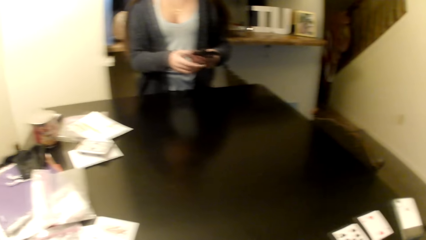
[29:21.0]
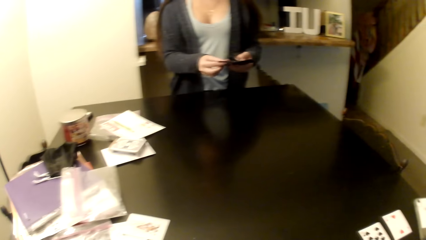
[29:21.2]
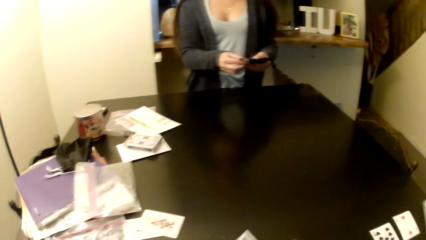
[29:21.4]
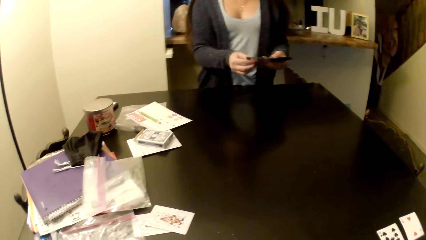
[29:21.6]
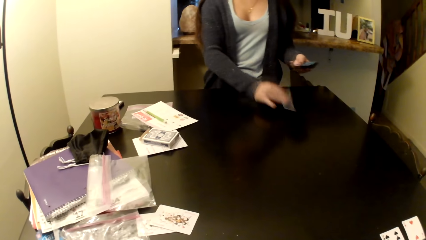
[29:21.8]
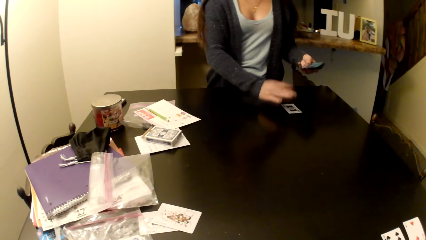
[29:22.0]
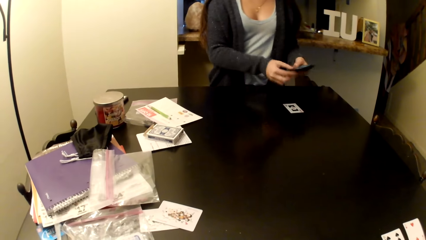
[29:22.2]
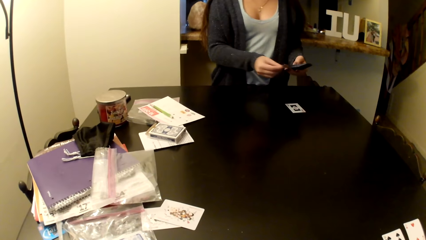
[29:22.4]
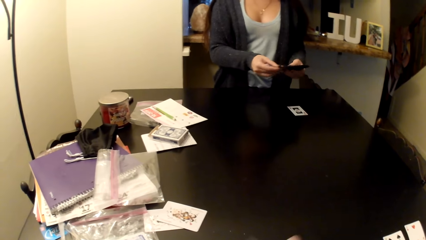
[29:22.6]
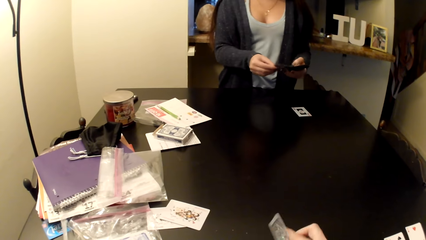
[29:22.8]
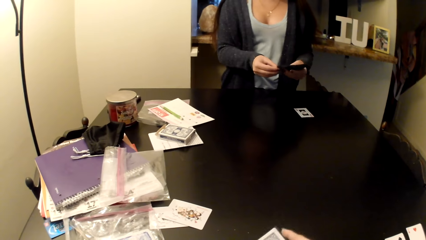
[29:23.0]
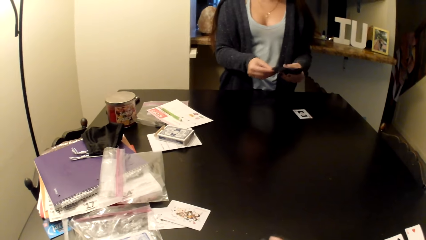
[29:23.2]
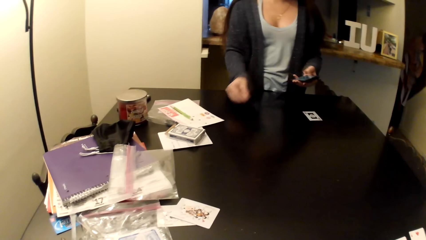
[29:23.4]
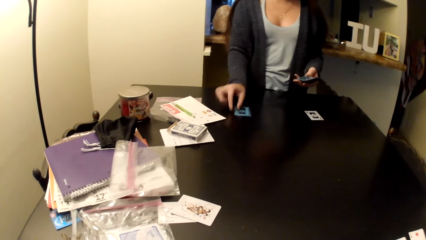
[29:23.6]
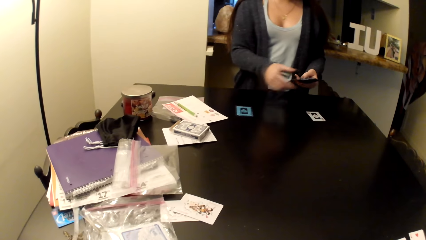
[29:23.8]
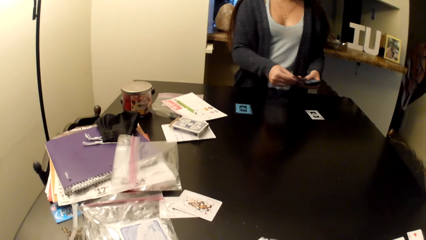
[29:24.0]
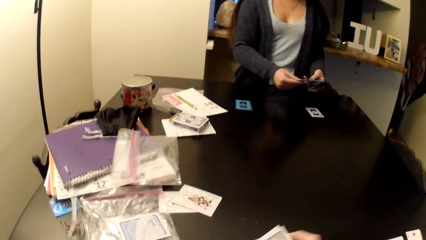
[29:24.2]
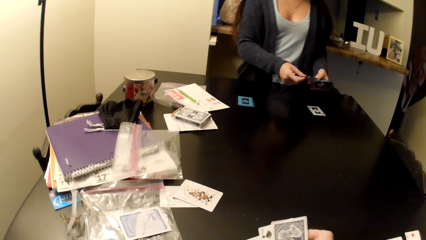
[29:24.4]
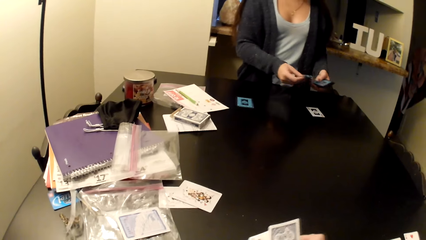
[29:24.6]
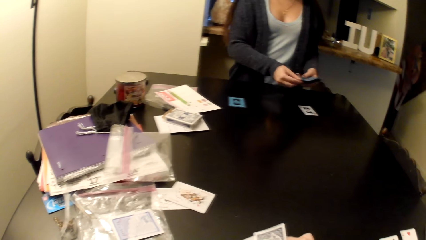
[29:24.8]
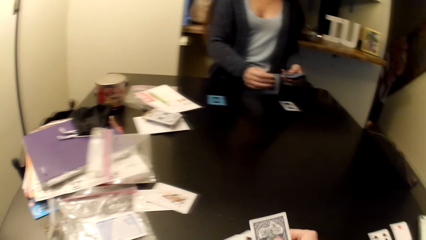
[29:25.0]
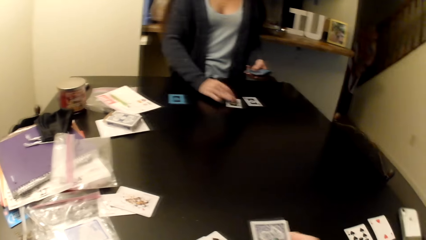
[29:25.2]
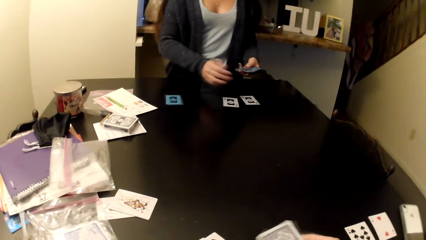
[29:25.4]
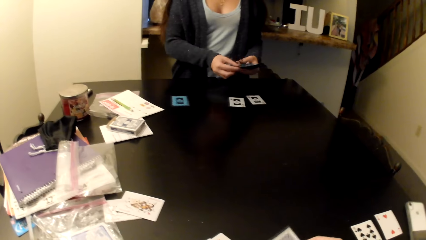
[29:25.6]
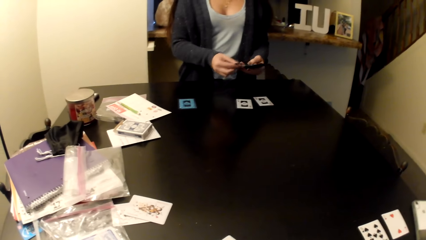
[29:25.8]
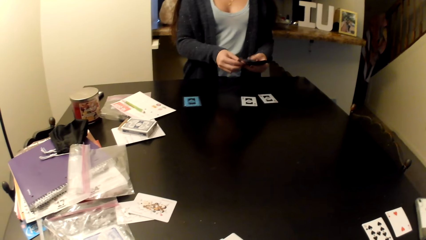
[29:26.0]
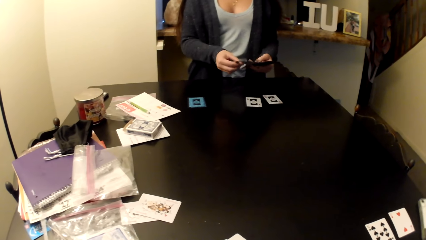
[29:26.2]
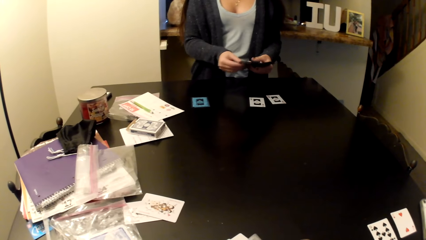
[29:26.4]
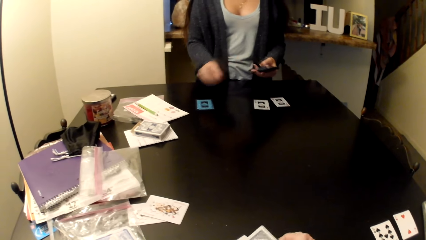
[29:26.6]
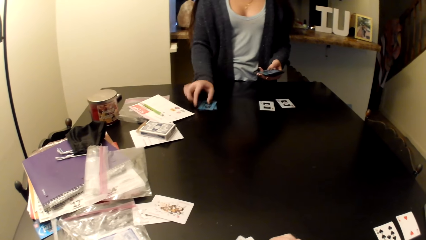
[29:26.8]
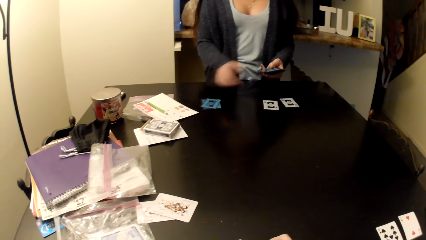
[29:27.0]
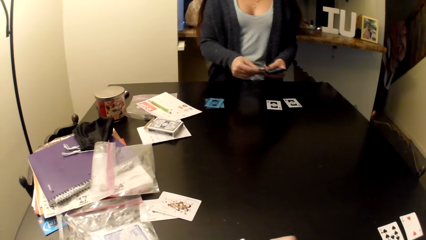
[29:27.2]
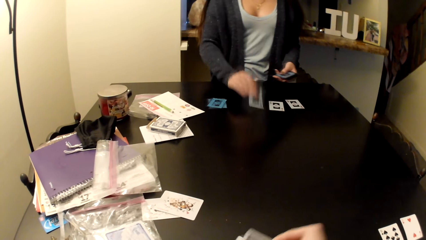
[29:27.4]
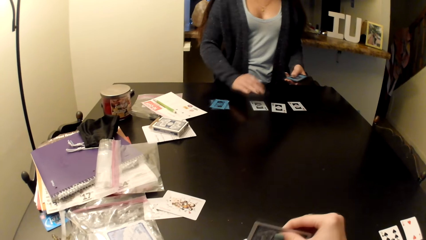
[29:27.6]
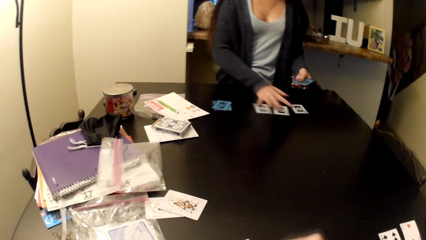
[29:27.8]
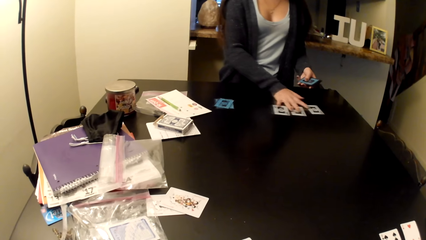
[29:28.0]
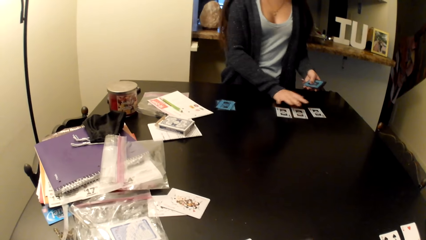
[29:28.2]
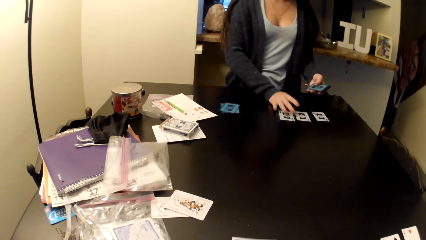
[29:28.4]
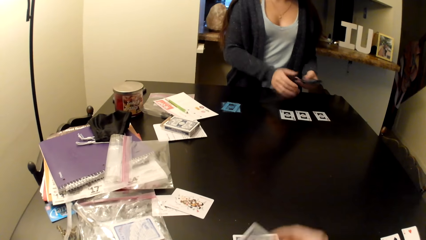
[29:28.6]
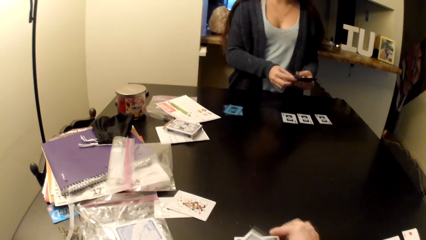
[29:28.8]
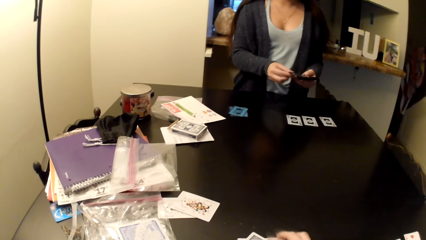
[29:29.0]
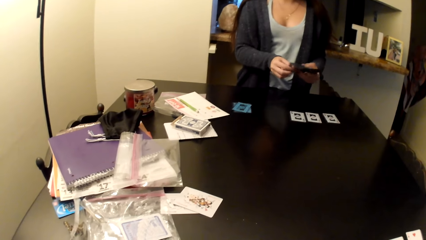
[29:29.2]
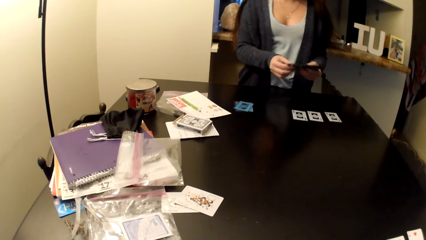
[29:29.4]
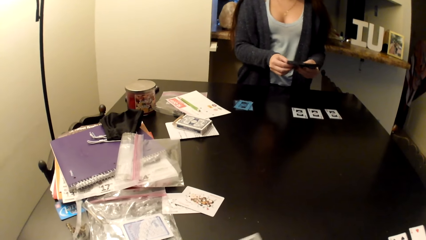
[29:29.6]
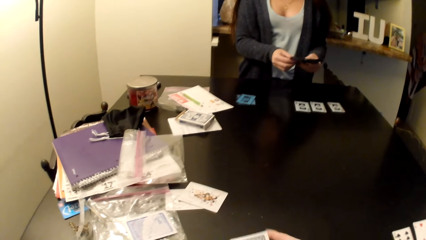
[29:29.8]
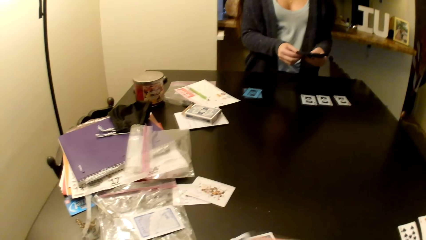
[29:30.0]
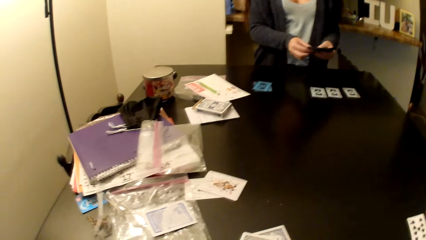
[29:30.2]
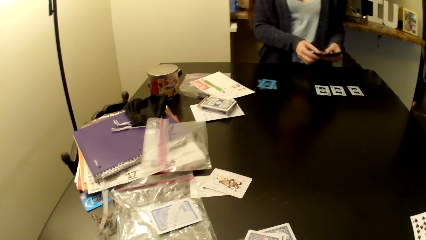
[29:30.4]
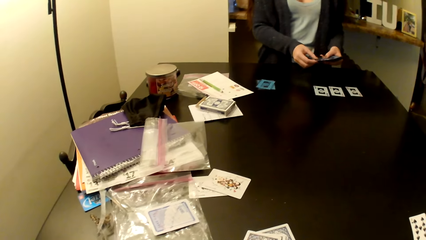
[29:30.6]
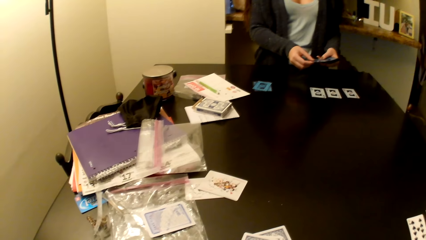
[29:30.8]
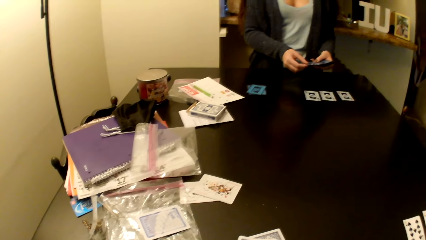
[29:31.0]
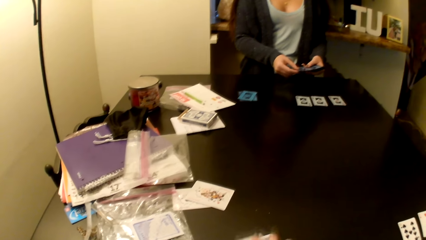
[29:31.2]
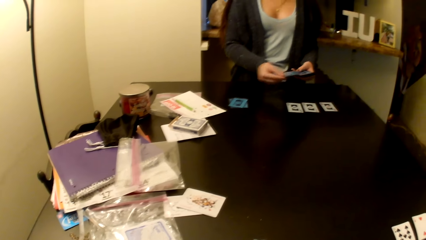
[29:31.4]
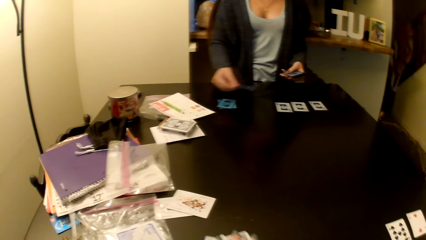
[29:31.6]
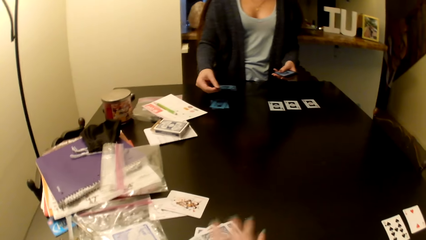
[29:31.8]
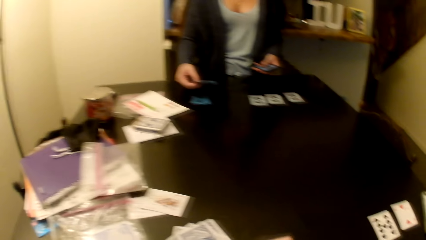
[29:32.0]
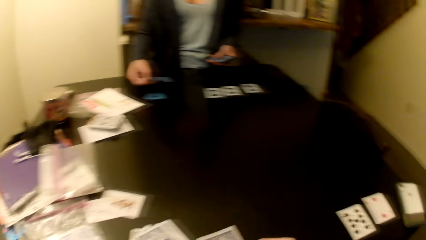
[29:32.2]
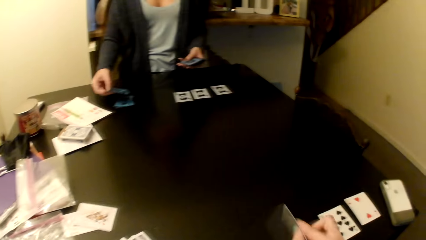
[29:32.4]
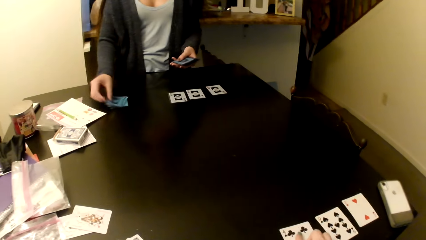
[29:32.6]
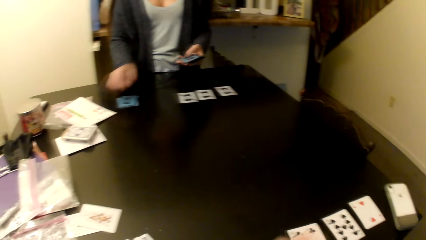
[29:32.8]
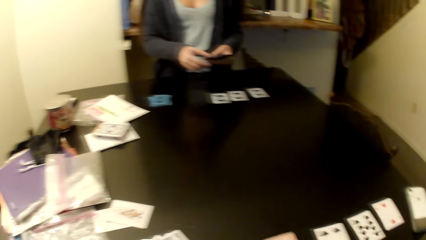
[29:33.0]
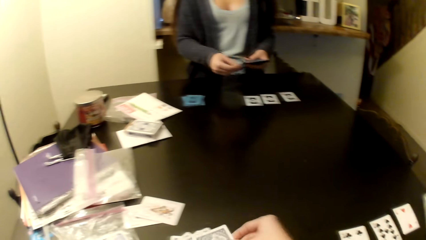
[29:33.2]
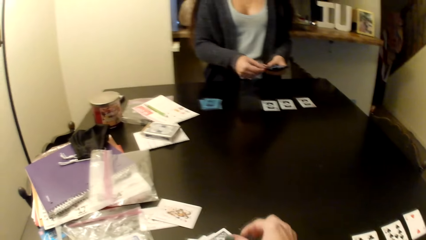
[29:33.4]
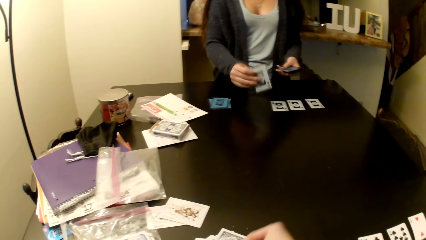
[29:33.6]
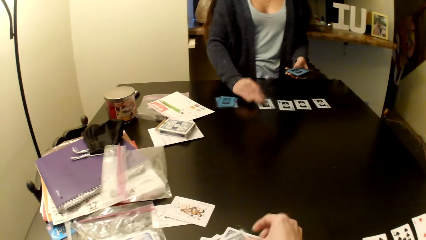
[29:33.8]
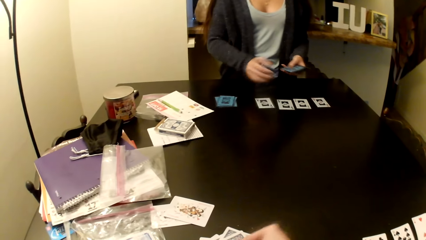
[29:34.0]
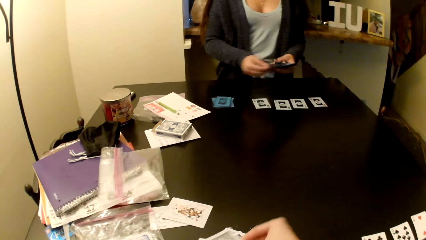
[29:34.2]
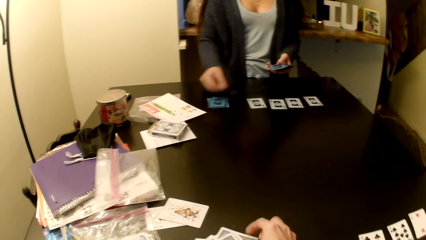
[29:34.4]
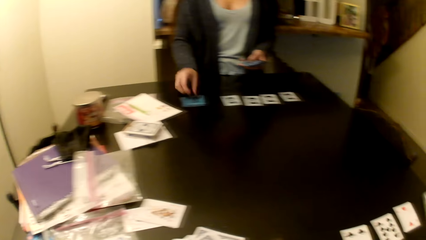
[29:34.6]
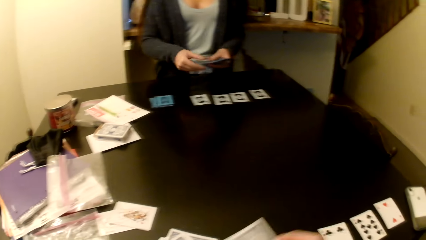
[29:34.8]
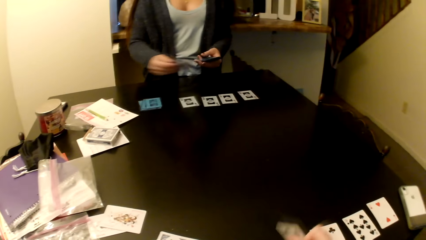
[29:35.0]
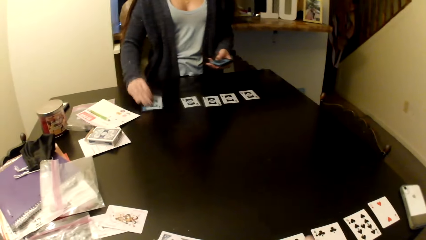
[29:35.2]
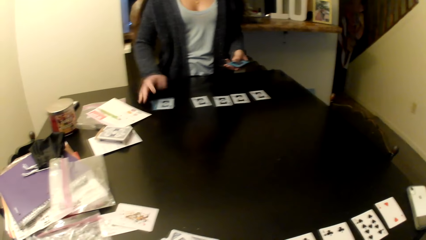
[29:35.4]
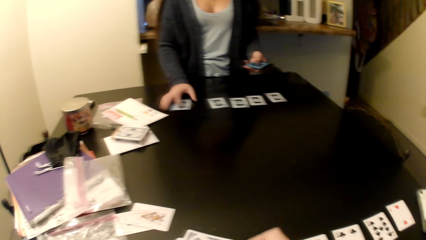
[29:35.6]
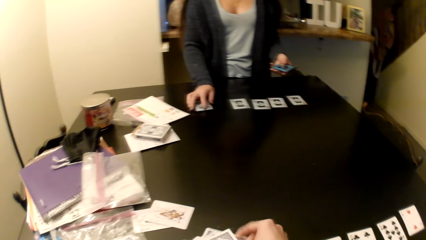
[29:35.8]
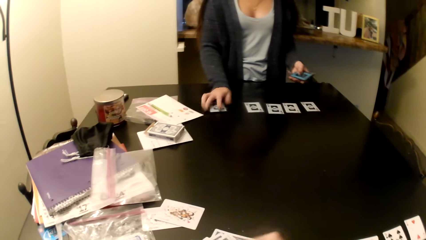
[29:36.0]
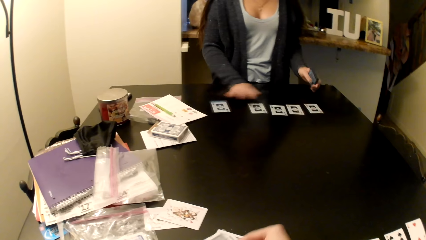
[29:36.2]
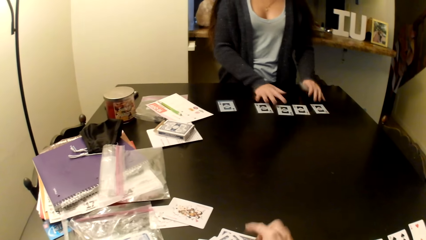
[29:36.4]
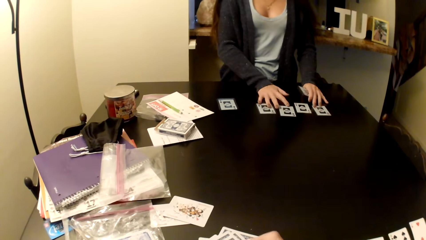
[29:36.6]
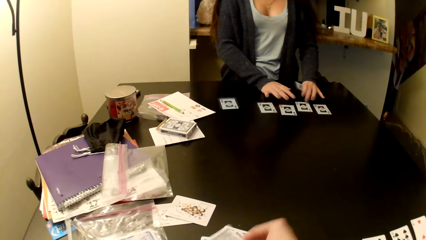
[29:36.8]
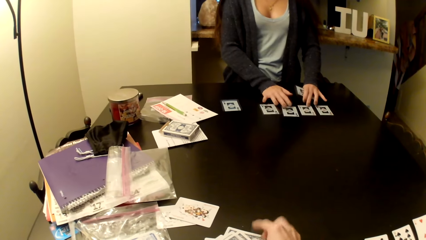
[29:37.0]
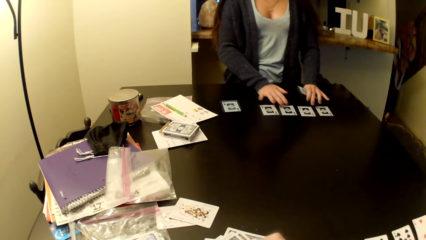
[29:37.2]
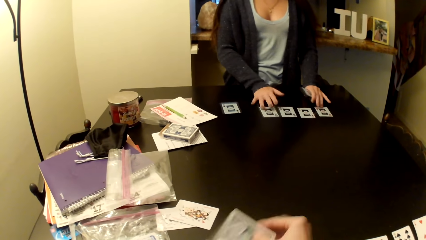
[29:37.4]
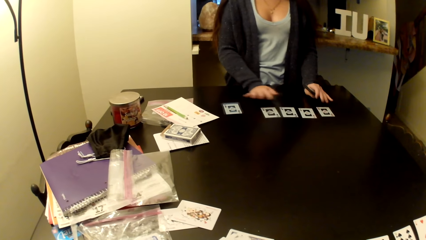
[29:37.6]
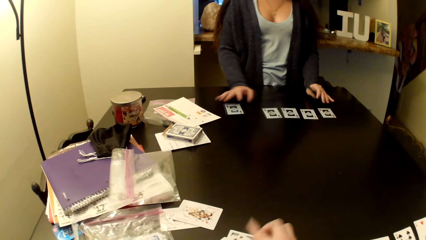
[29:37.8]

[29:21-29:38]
The camera wearer shuffles cards. A woman arranges cards on the table. The woman puts cards on the table. The camera wearer puts cards on the table.
